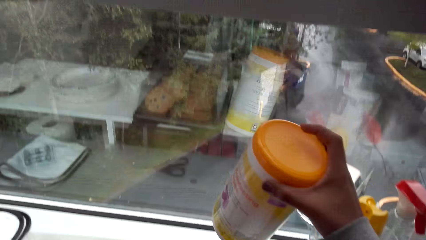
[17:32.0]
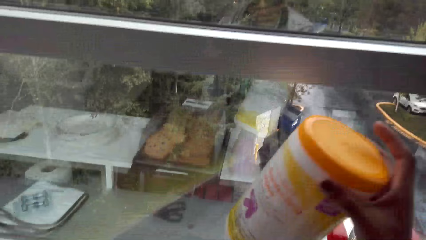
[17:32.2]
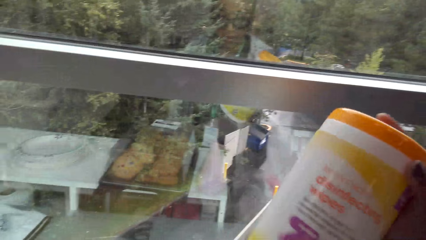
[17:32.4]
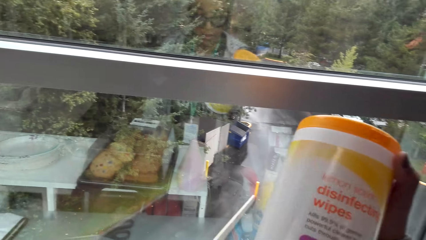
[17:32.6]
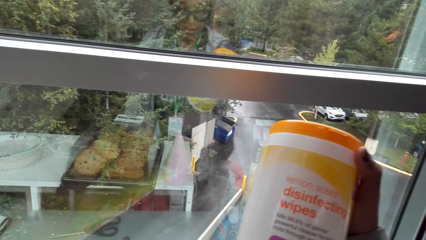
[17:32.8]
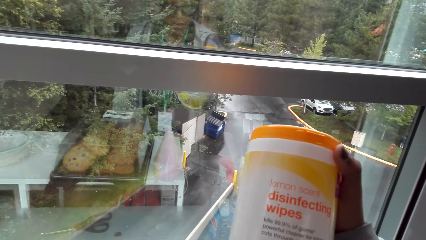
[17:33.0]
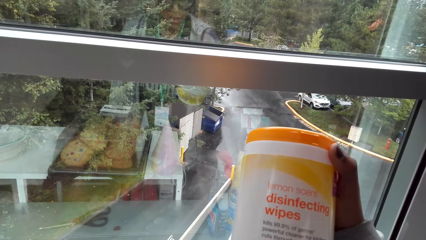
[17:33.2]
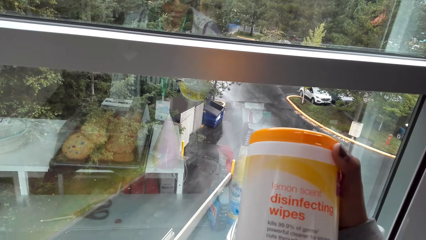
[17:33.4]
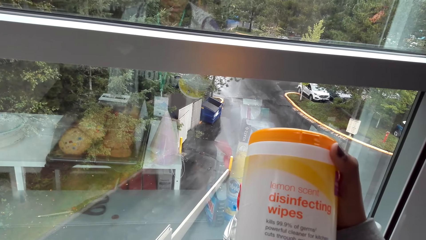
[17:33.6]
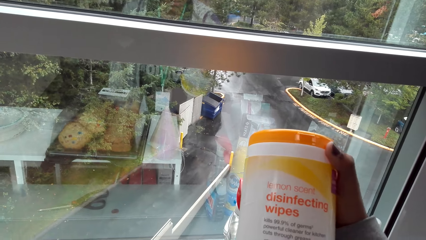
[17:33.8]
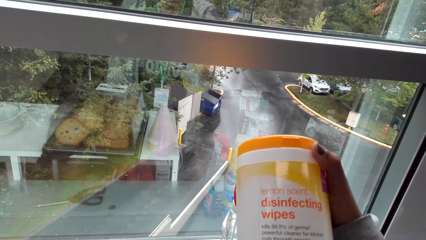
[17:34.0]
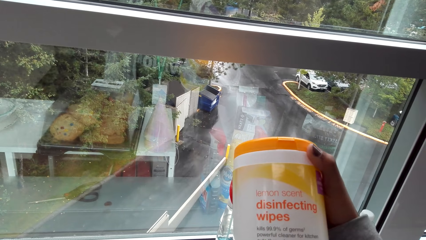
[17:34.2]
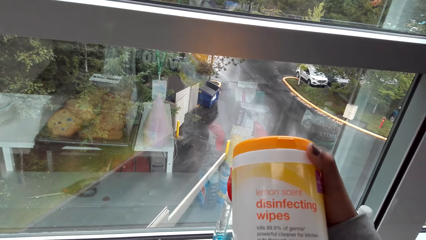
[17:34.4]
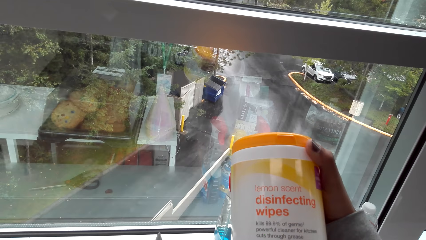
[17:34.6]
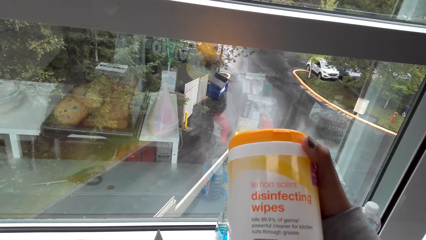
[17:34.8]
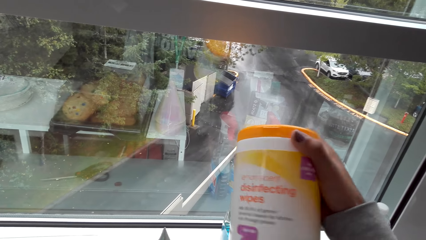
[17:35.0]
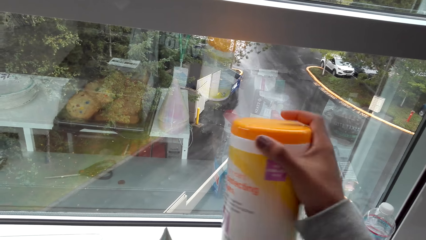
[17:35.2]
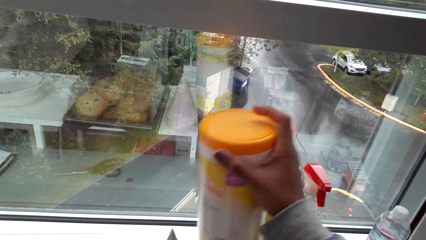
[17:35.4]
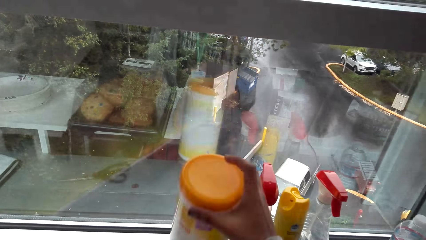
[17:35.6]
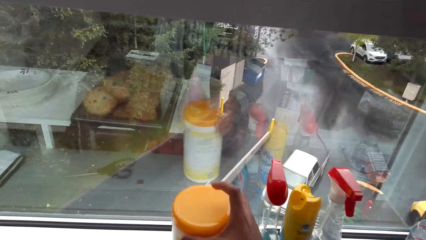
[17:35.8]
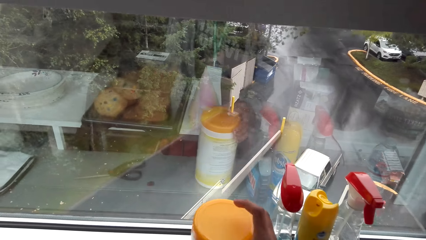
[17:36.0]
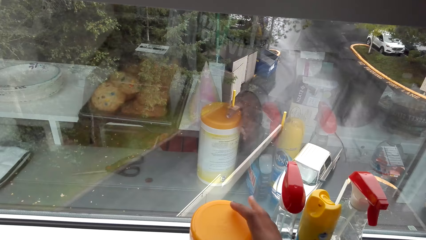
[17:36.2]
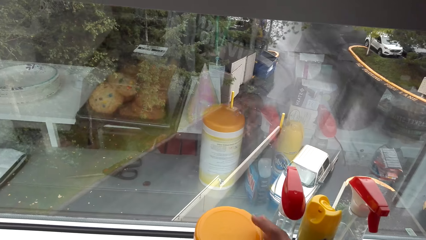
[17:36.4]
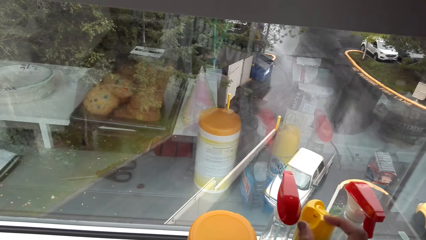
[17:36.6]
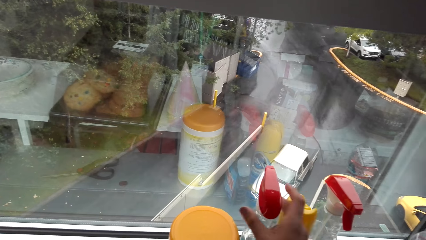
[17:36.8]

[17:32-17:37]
The camera wearer picks up a tin of disinfecting wipes. They put the disinfecting wipes down.

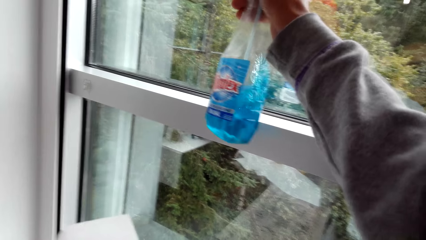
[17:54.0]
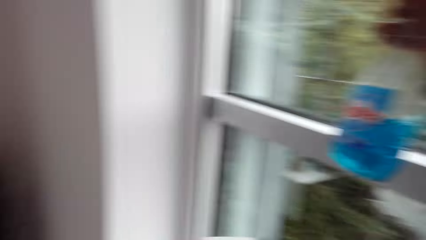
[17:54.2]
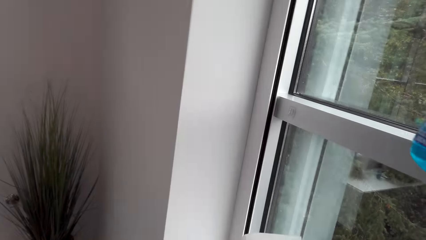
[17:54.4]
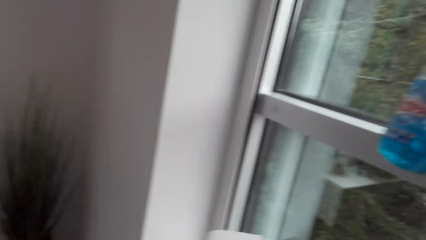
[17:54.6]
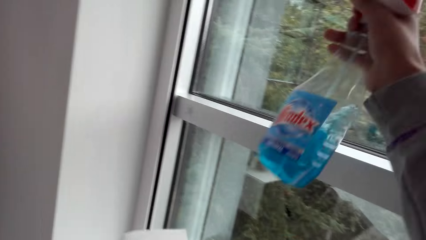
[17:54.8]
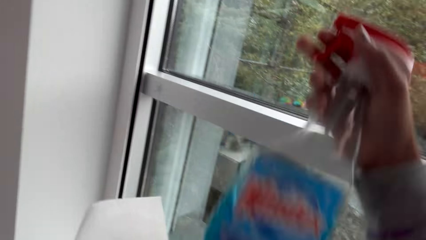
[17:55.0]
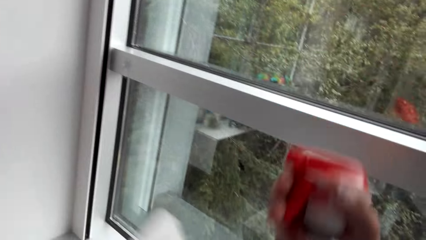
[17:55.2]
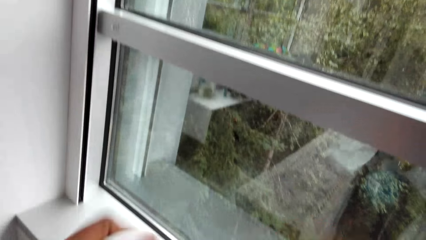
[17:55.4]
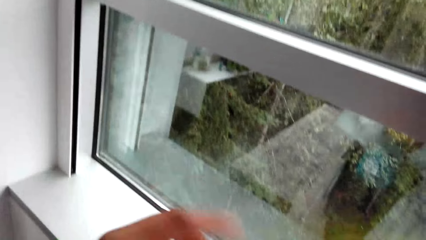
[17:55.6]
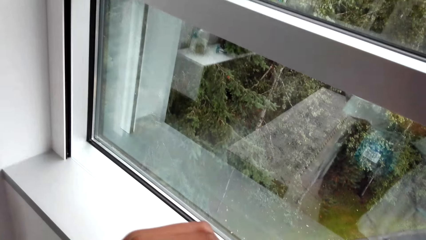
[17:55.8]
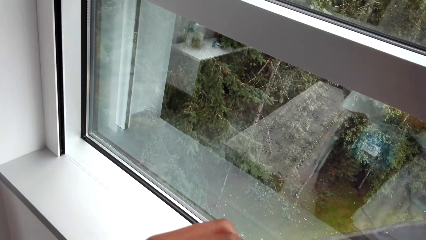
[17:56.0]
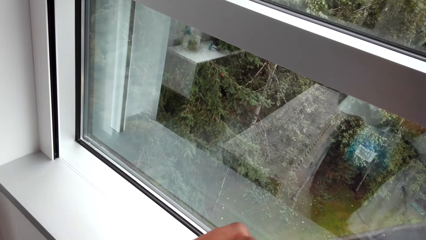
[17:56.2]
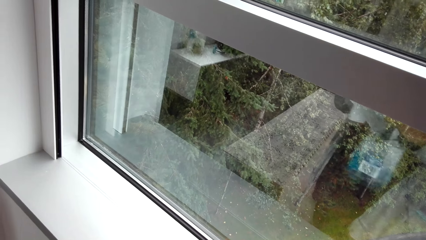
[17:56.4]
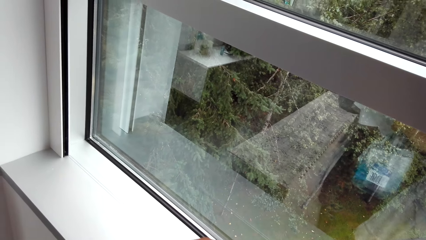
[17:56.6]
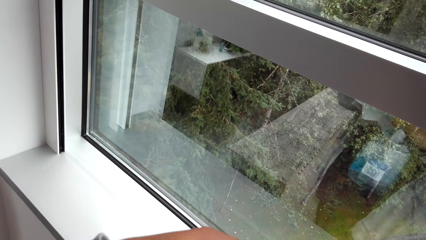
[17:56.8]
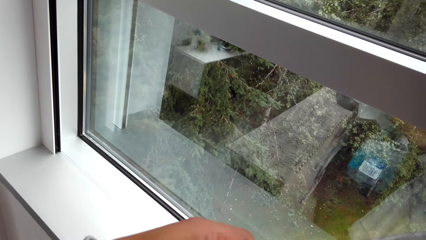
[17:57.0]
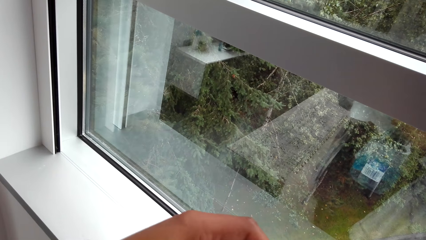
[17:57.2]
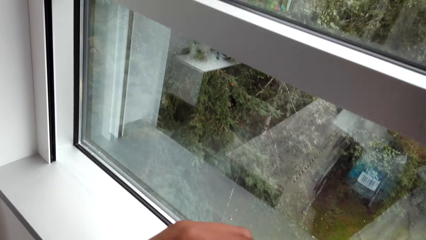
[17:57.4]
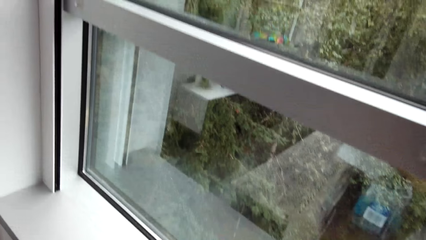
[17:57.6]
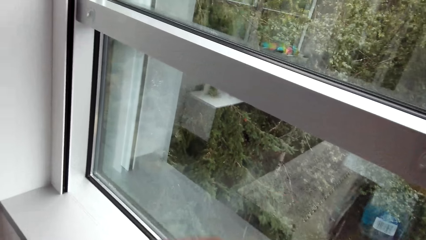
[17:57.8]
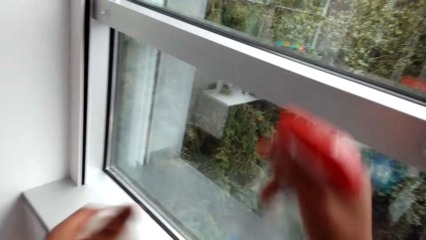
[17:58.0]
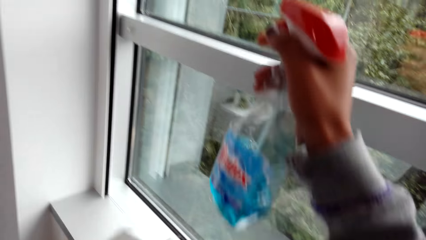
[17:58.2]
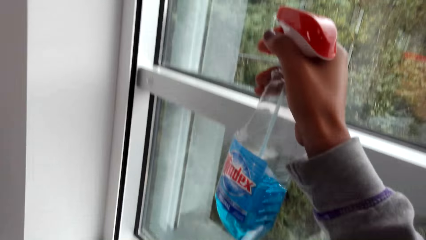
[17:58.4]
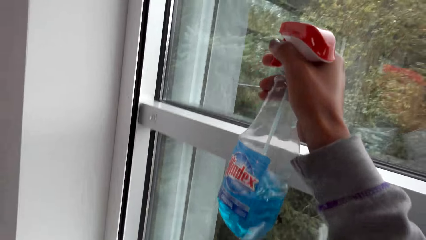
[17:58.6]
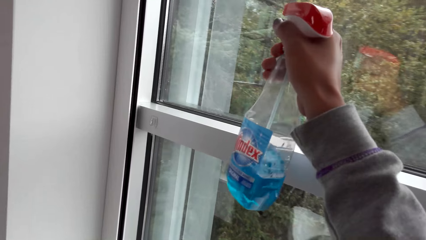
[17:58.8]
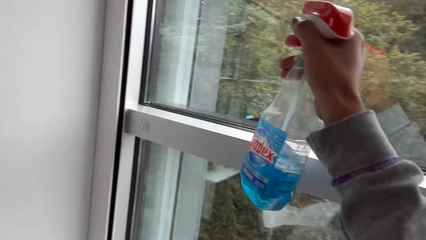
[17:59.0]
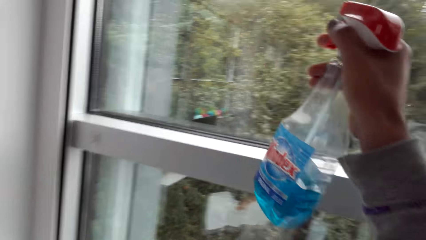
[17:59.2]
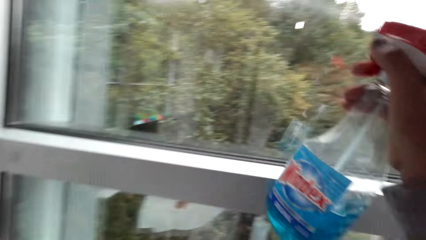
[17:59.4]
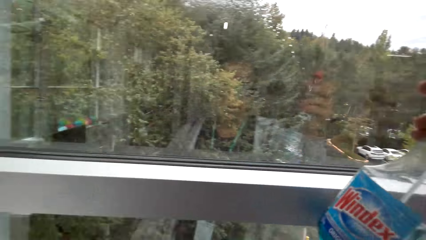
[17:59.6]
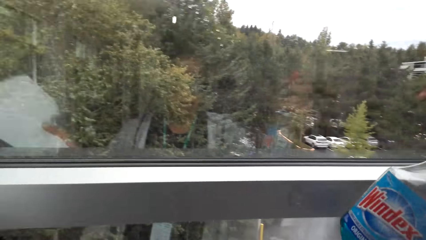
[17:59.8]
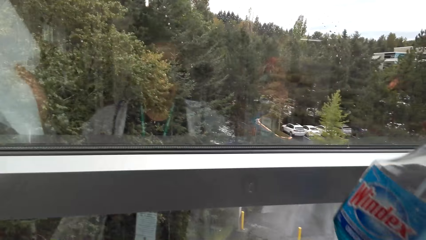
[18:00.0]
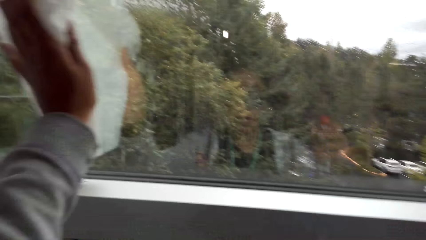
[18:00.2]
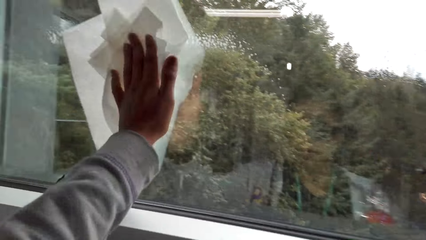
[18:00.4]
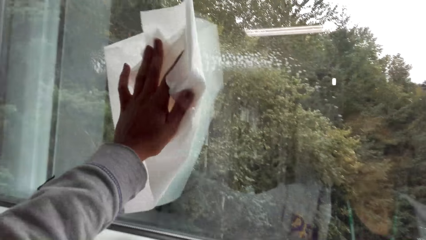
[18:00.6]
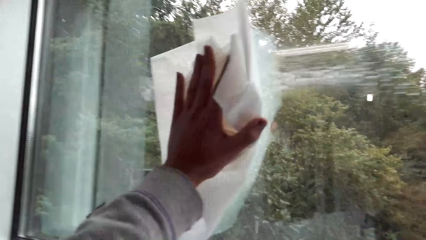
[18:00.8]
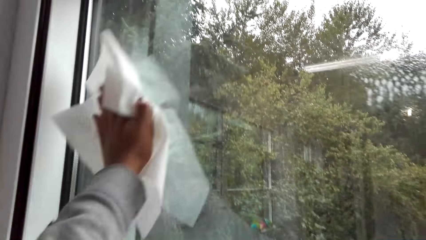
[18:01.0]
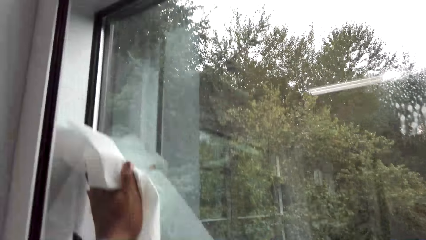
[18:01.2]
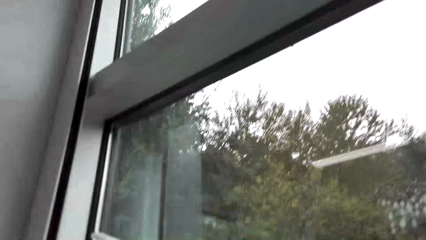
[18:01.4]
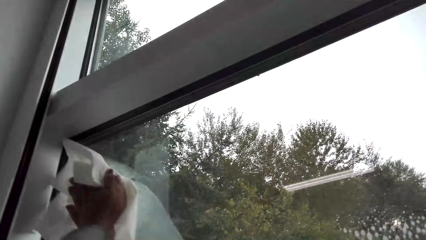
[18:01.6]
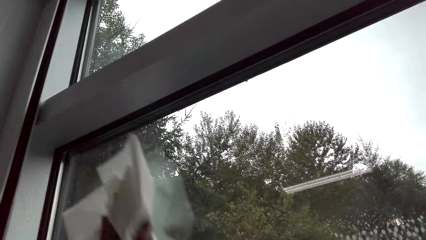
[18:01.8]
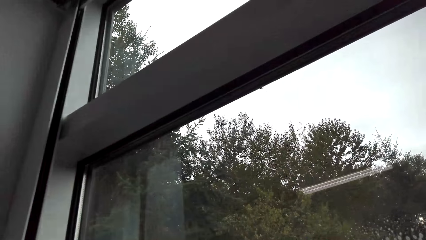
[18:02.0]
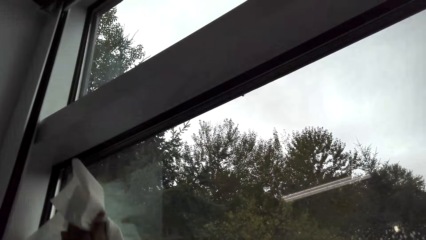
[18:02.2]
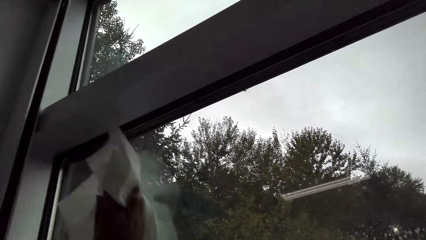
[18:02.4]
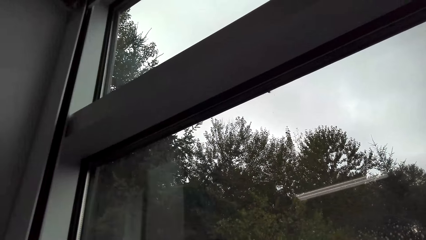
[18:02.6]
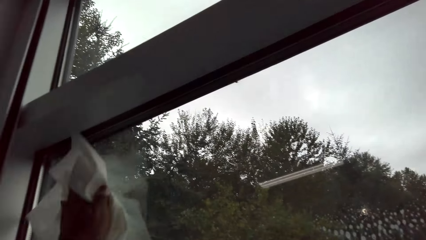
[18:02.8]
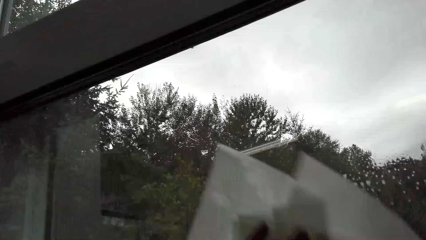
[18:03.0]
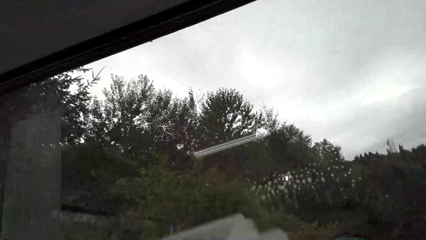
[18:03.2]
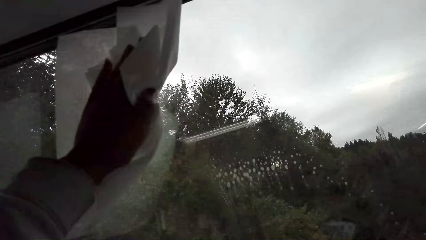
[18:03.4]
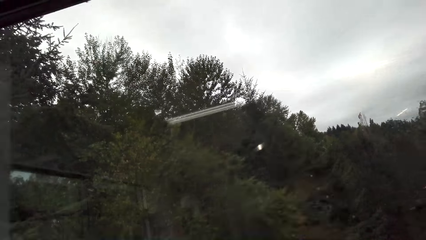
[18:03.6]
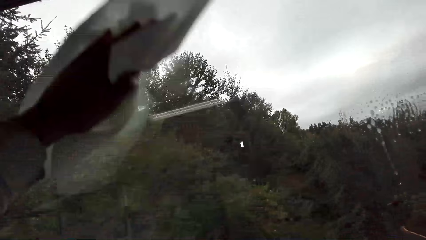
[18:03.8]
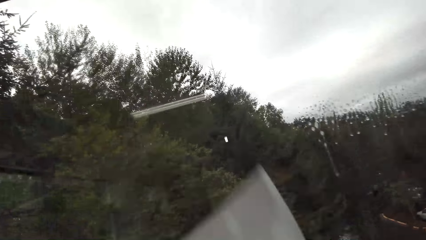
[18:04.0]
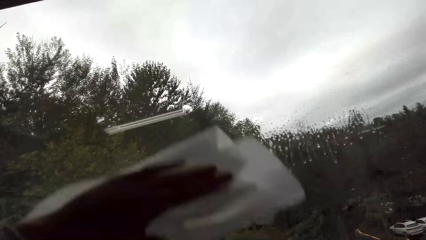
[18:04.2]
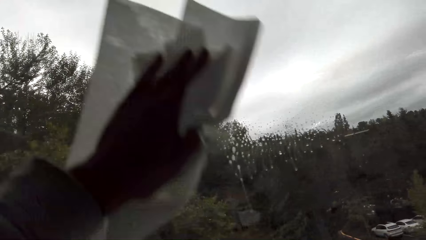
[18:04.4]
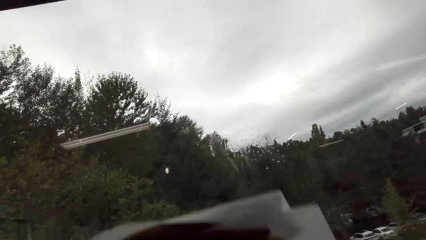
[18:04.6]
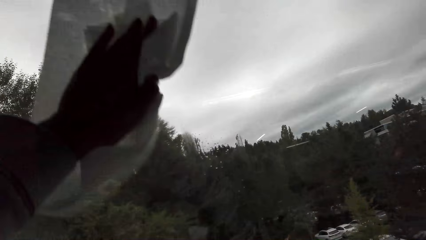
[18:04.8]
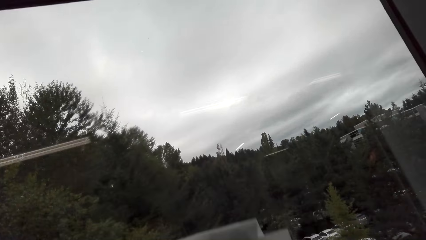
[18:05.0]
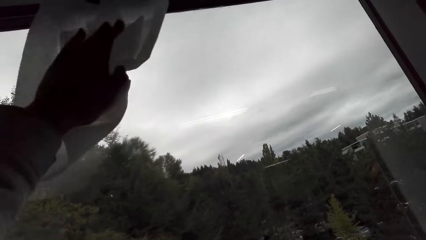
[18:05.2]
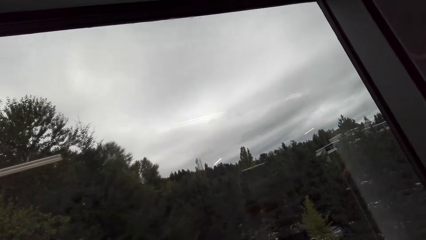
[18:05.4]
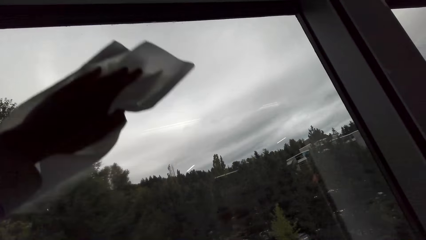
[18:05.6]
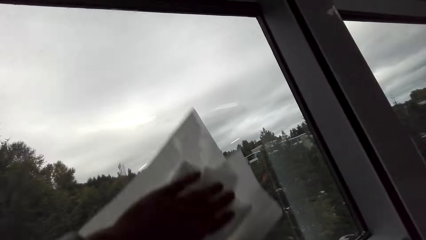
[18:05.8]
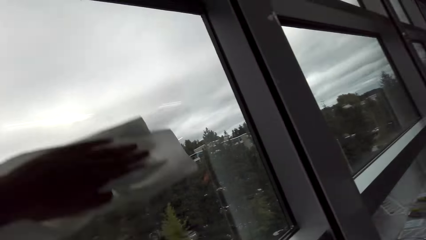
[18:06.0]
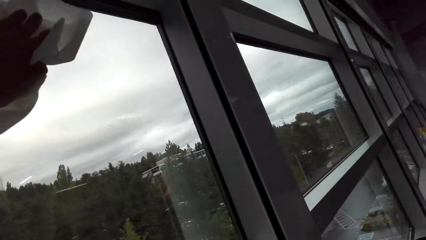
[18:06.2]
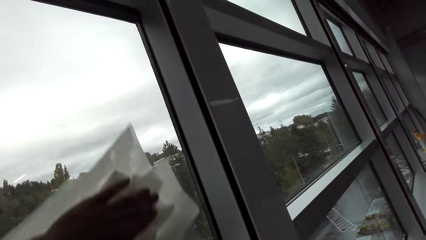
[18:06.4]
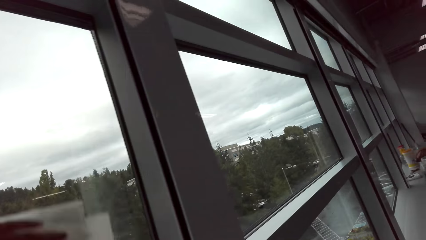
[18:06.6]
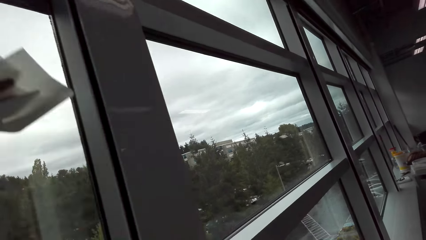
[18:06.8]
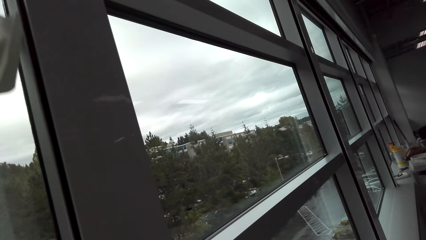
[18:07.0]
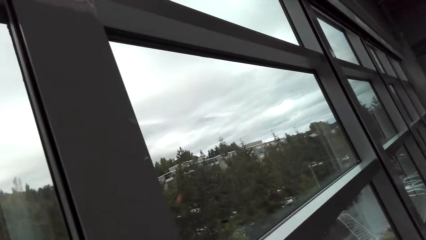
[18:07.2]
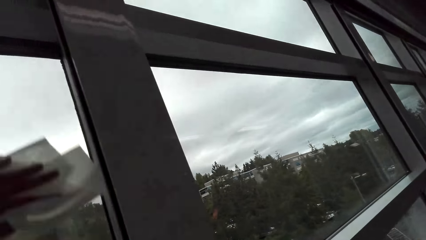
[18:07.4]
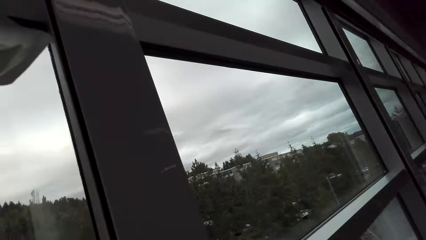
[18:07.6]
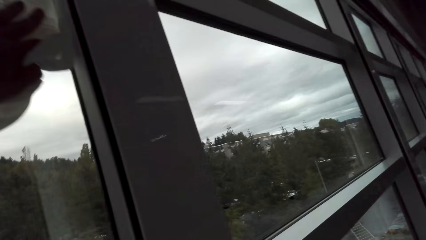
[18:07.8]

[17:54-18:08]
The camera wearer adjusts the spray bottle. They hold a piece of kitchen tissue. They spray the window. They wipe the window with a paper towel.
